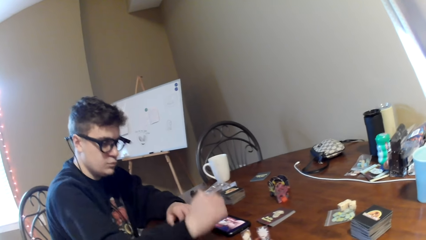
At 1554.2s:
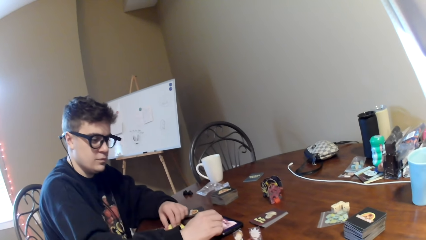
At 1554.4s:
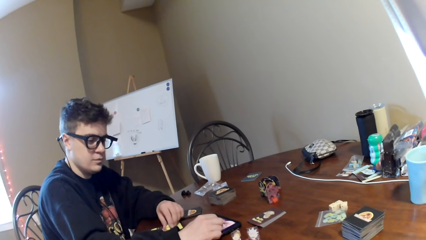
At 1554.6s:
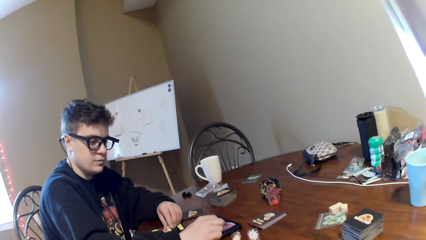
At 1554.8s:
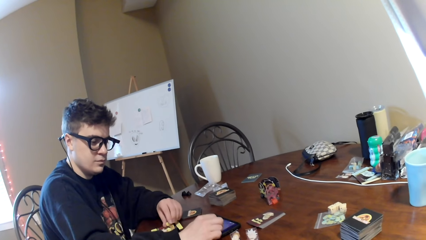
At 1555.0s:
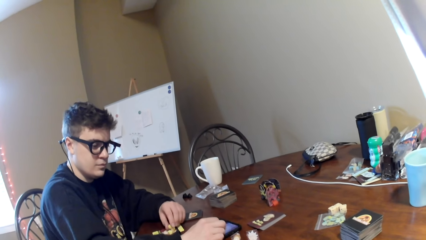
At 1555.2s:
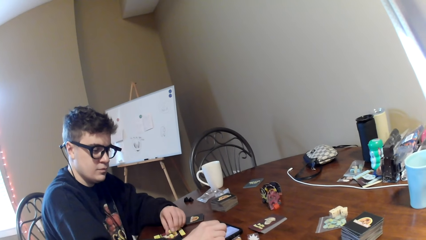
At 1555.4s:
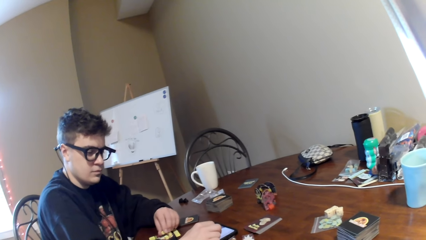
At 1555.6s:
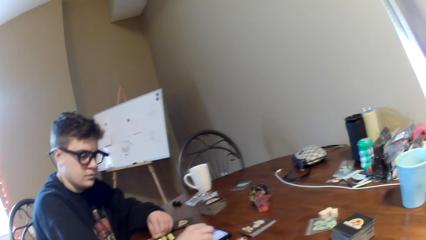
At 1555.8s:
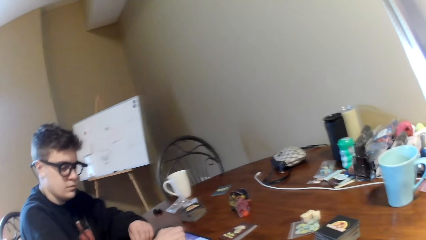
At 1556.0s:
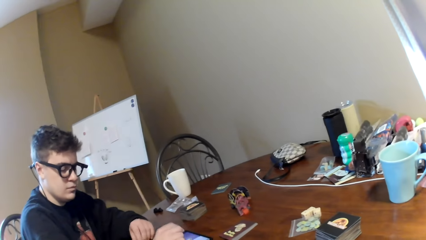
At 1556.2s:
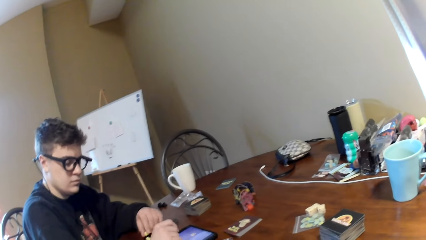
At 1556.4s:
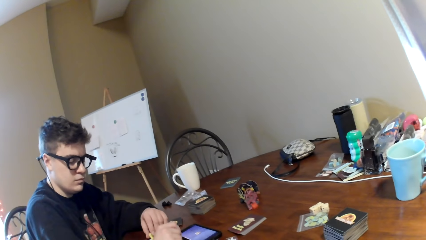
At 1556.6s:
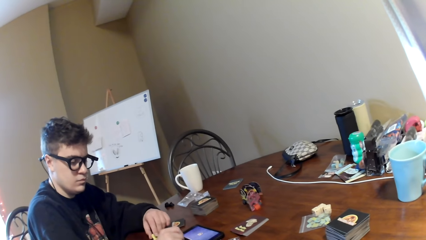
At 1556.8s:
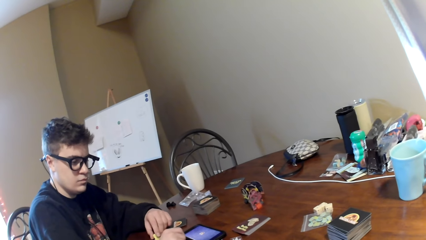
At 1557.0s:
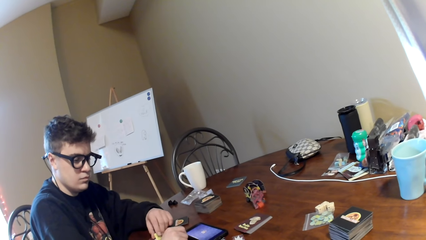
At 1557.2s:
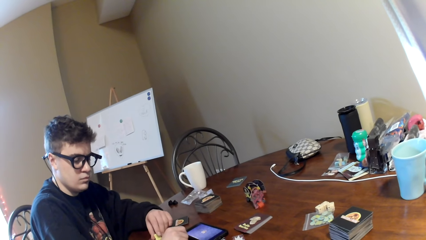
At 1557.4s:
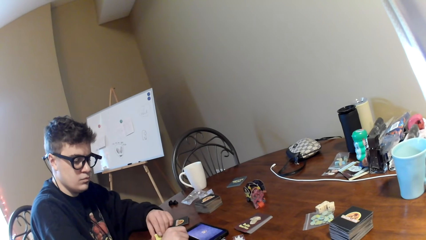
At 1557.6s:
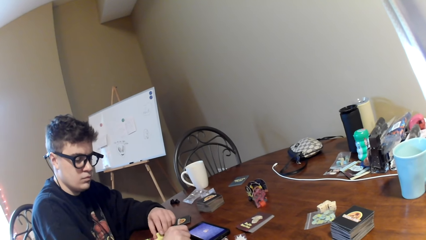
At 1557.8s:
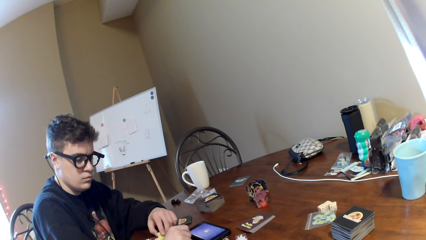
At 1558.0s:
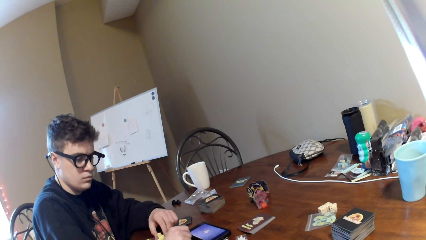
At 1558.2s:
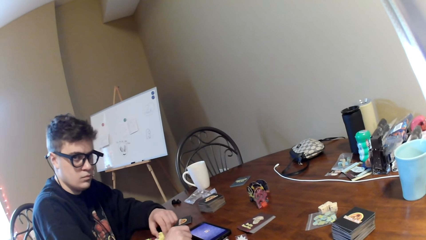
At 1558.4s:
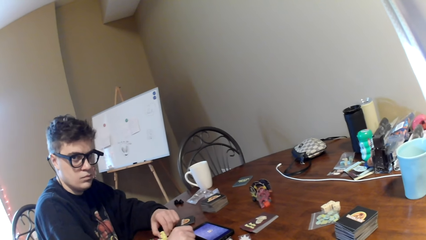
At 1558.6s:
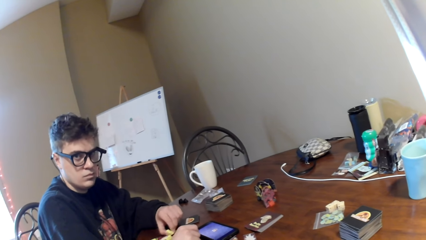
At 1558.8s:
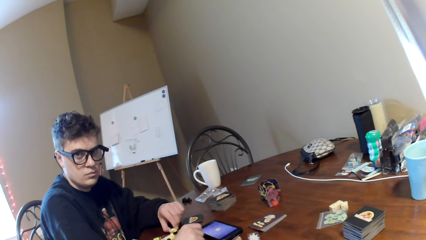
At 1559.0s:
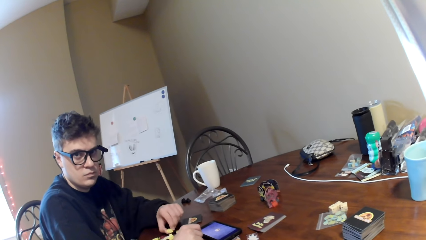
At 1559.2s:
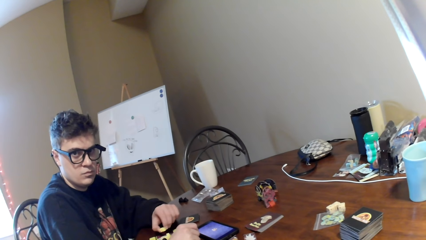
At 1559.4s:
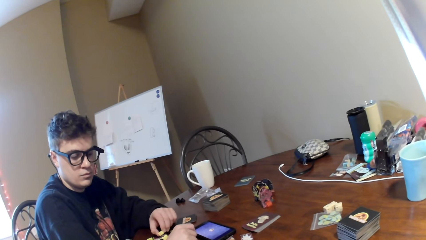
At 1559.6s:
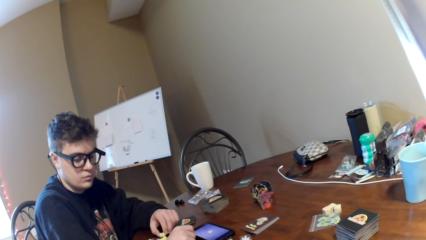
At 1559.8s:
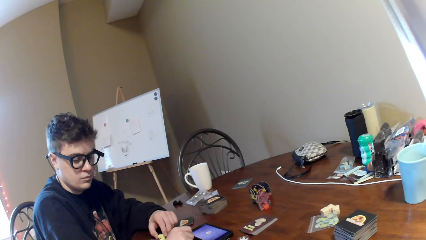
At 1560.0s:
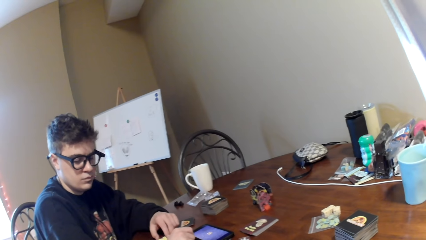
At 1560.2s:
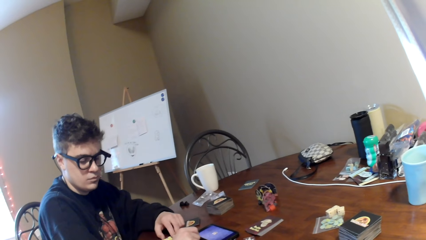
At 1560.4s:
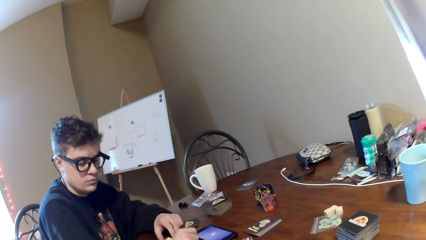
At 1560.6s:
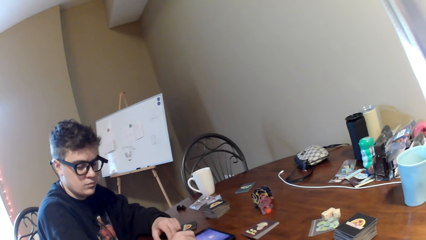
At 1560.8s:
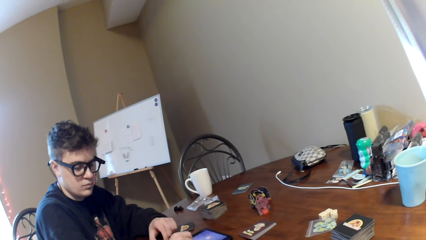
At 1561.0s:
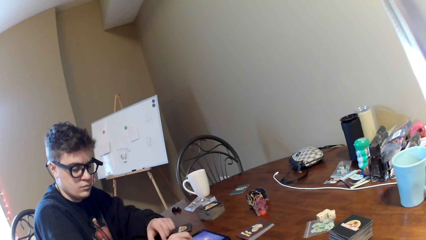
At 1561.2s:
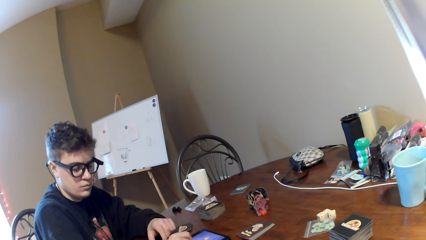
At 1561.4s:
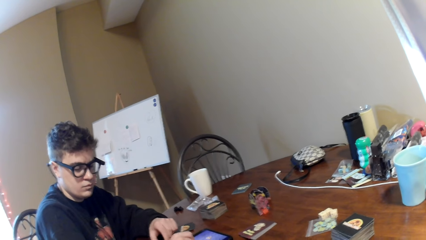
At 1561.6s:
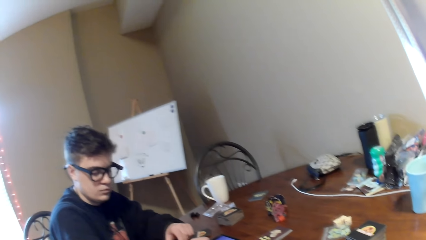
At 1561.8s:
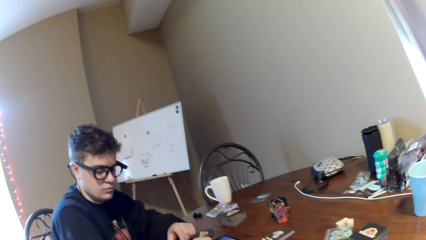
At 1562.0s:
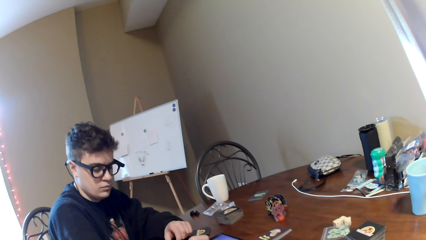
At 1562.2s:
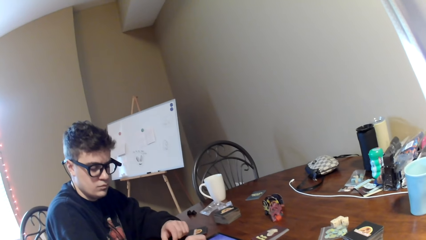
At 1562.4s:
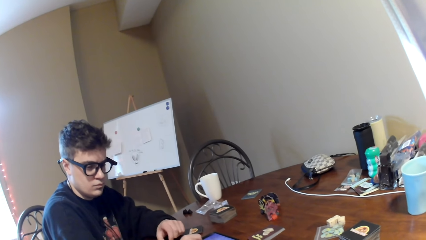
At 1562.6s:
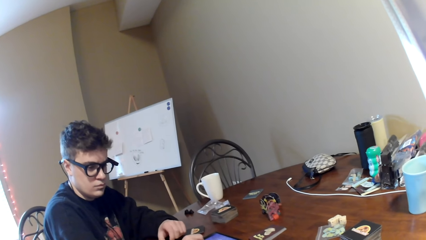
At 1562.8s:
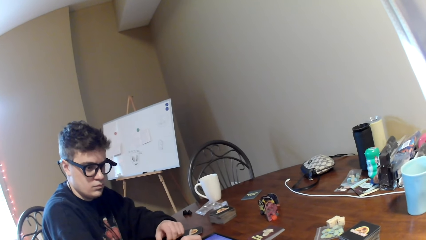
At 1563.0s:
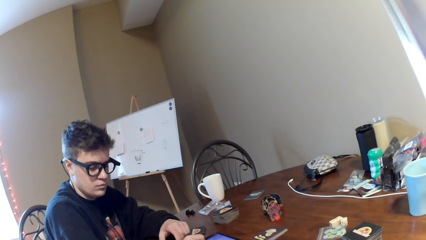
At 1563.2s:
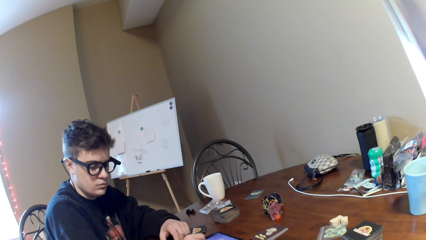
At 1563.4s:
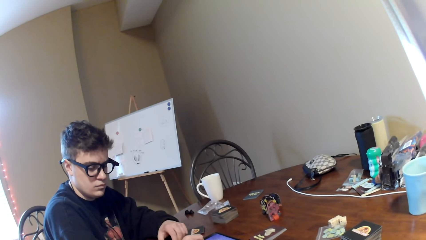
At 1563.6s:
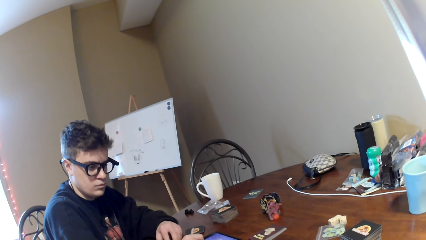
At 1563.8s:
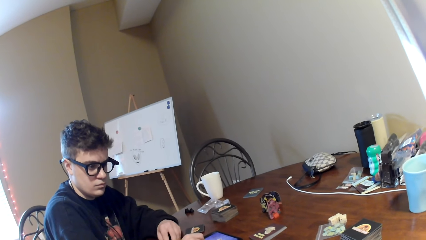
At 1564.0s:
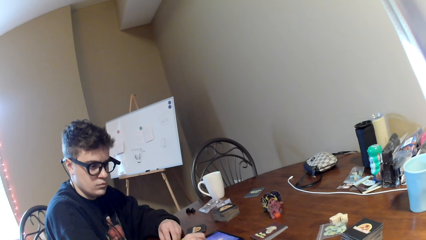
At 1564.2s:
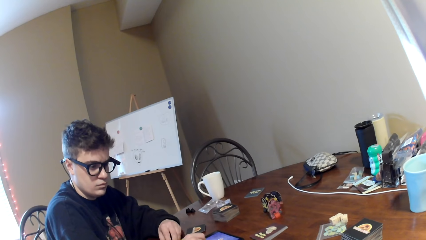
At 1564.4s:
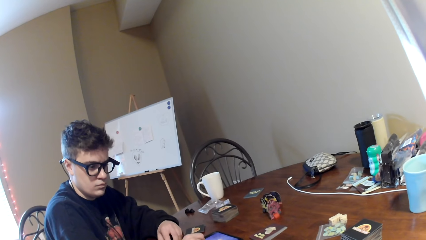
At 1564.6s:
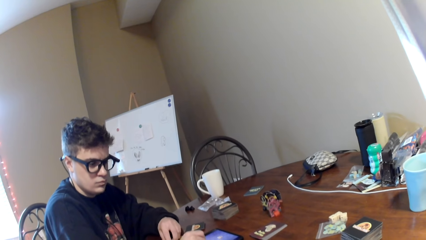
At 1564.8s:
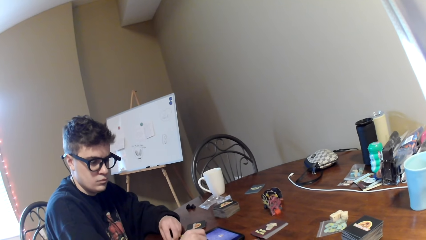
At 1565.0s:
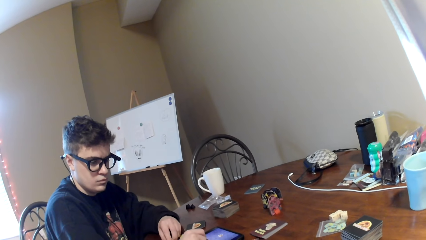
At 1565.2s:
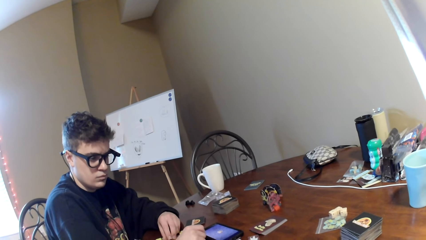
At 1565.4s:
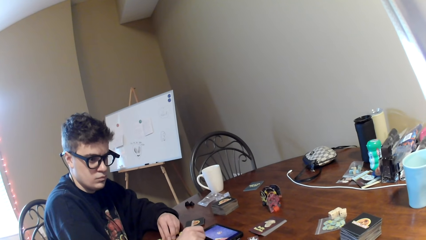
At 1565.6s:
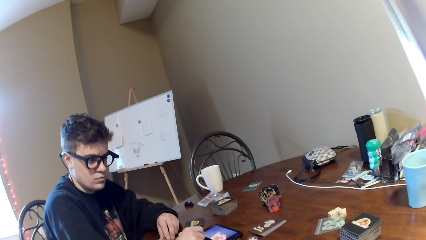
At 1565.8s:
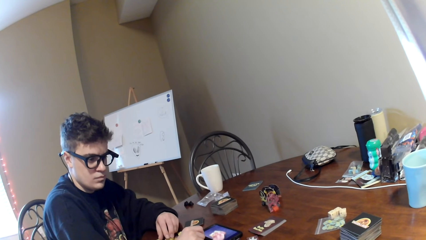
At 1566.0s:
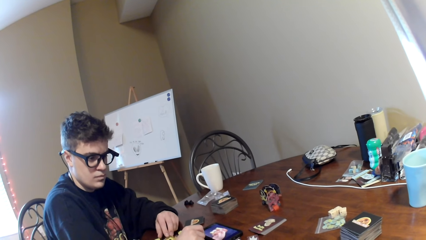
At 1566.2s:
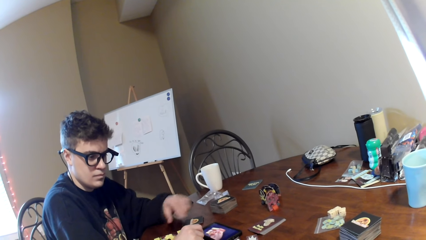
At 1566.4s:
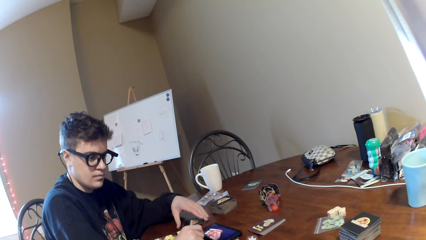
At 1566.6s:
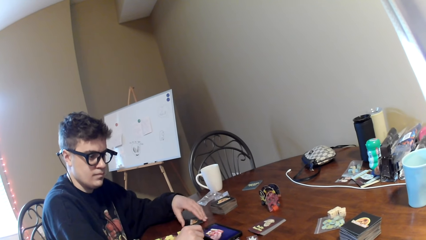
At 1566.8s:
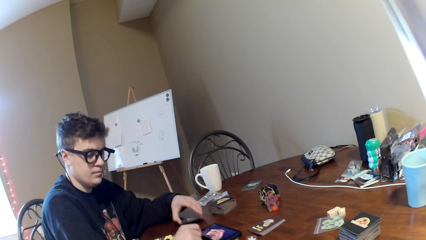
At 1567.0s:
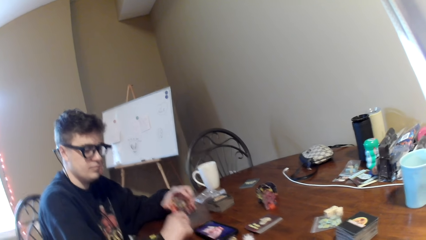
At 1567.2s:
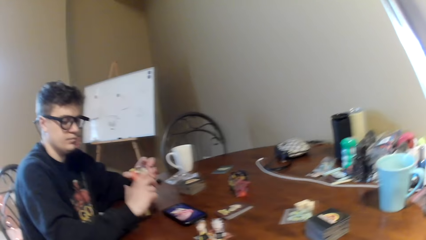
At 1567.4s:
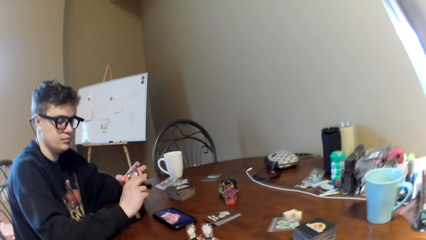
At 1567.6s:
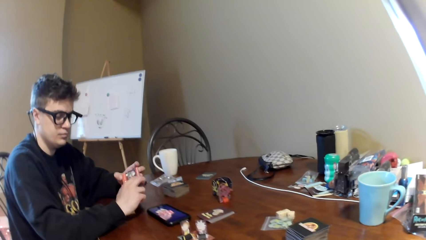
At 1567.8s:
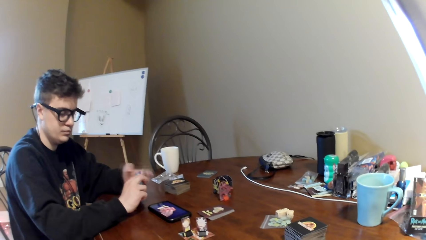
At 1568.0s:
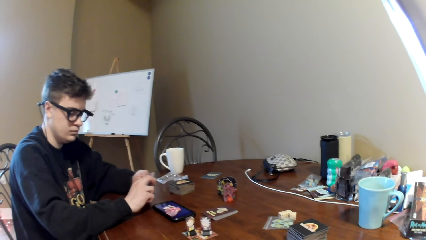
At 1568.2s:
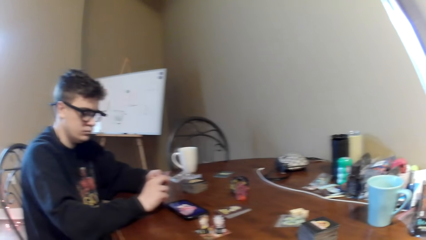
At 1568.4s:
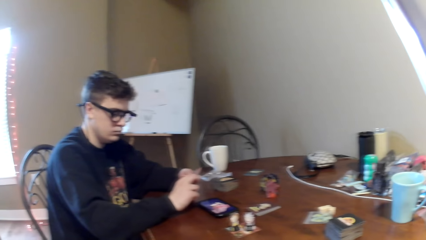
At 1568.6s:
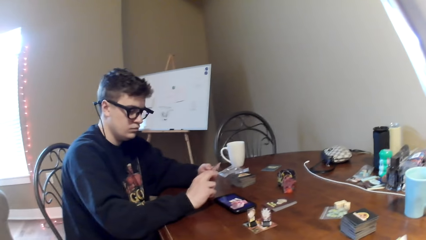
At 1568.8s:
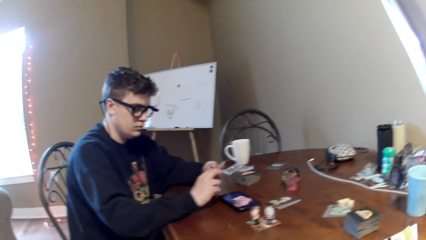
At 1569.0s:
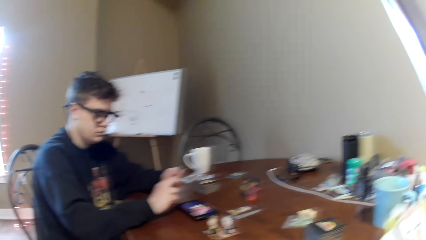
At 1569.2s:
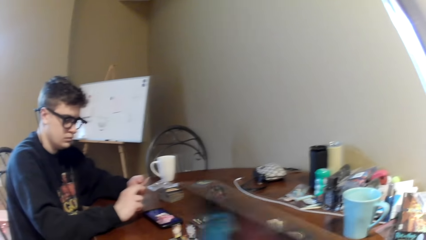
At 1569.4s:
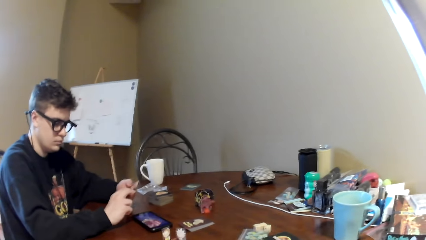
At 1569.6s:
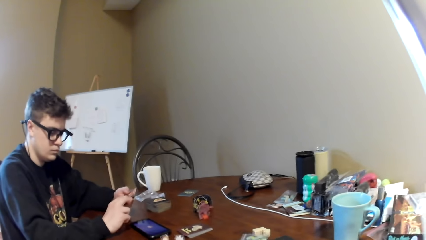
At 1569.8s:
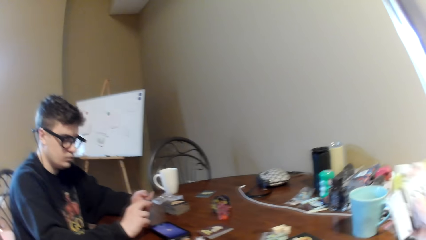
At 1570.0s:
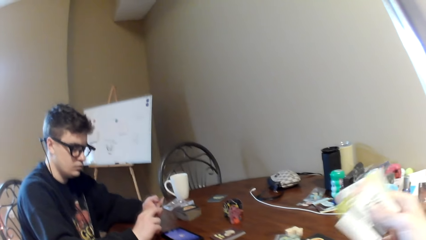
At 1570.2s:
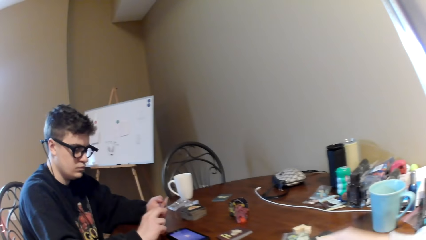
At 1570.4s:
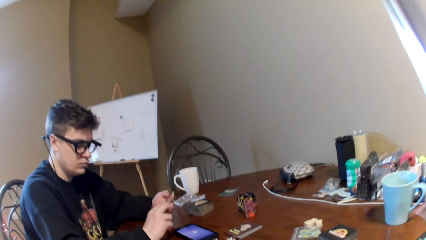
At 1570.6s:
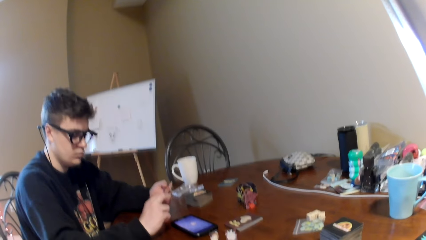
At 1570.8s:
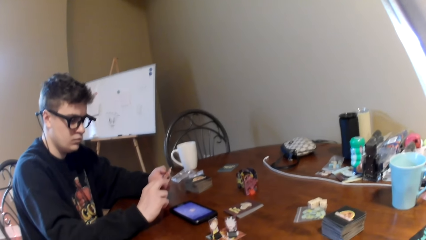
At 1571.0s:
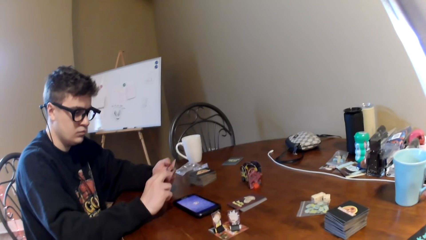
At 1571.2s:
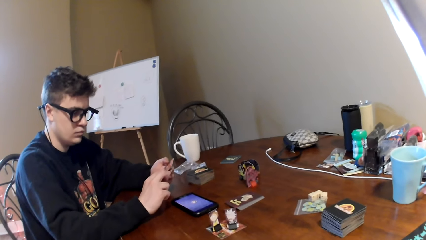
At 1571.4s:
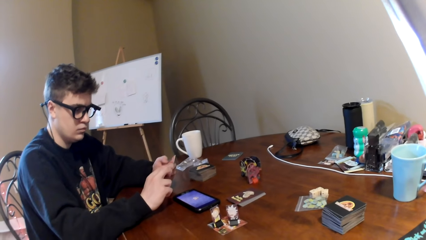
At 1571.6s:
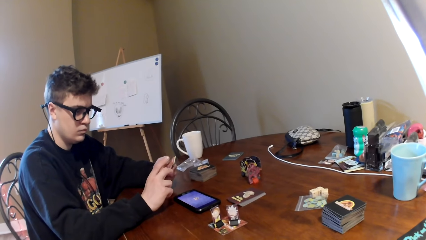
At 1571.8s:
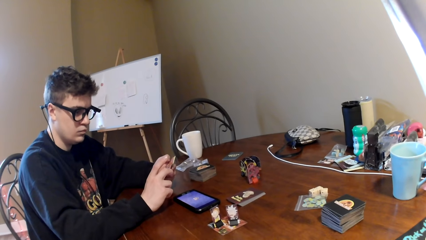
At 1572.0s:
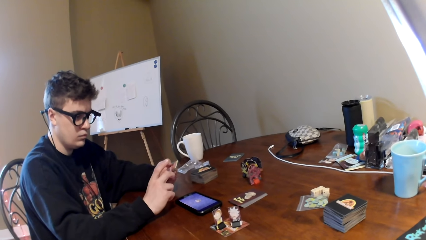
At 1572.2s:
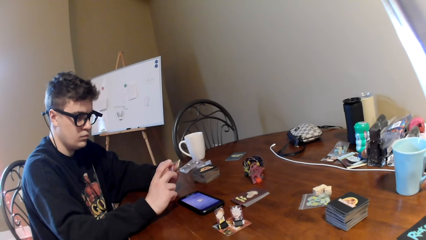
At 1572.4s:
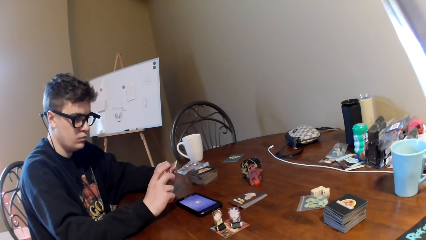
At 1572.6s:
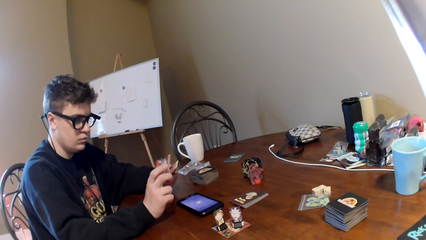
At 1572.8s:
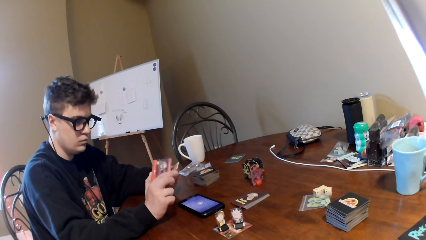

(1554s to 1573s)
The camera wearer interacts with a man. The man operates a mobile phone. The camera wearer looks around a room. The man operates the mobile phone, watches a video on the mobile phone, adjusts cards on a table, and picks up the cards. The camera wearer looks around. The man adjusts the cards on his hands. The camera wearer moves the hand. The man looks at the cards. The camera wearer moves the cards on the table.
